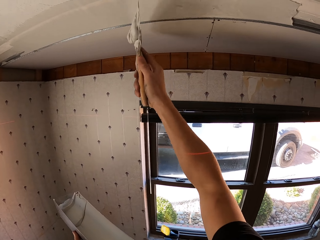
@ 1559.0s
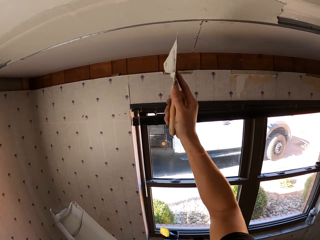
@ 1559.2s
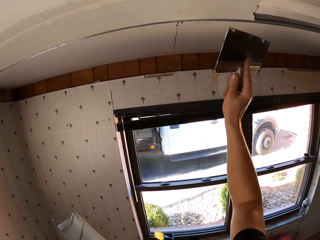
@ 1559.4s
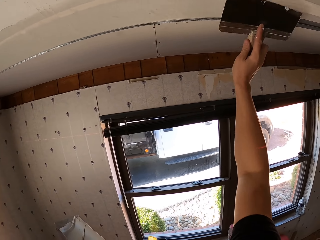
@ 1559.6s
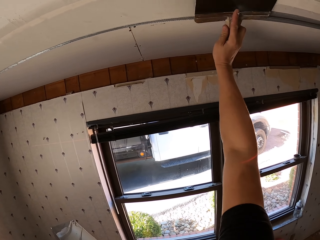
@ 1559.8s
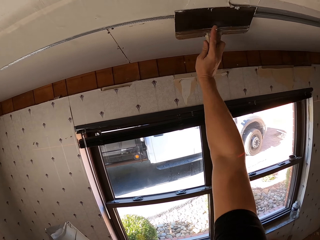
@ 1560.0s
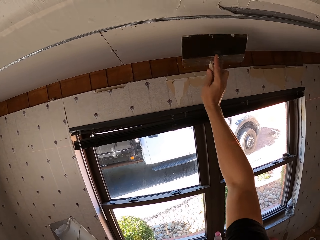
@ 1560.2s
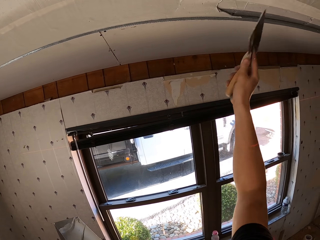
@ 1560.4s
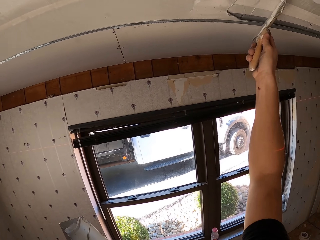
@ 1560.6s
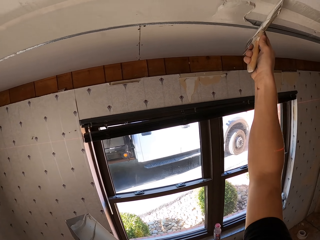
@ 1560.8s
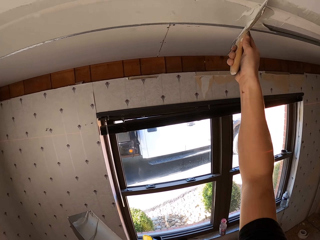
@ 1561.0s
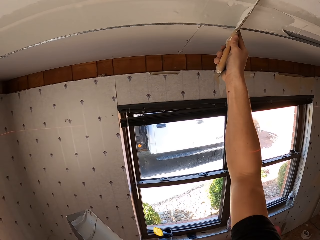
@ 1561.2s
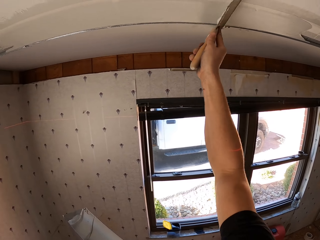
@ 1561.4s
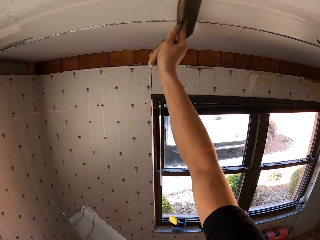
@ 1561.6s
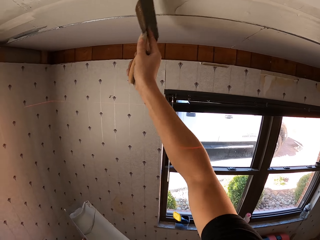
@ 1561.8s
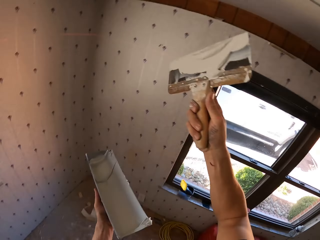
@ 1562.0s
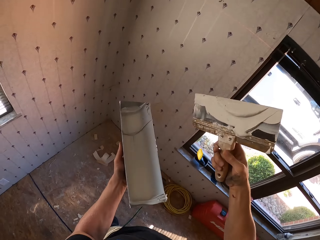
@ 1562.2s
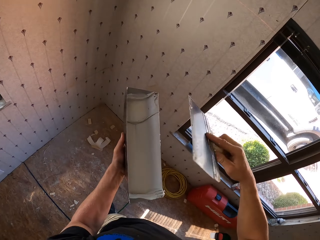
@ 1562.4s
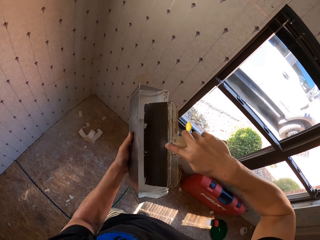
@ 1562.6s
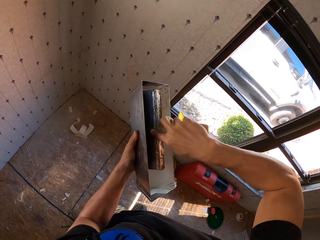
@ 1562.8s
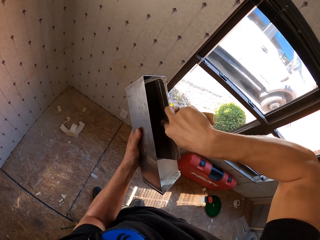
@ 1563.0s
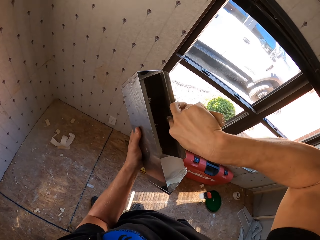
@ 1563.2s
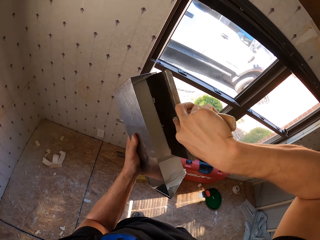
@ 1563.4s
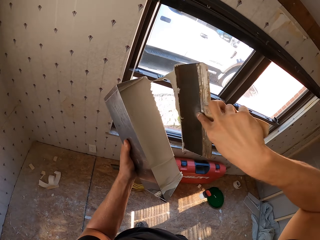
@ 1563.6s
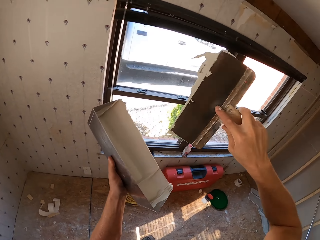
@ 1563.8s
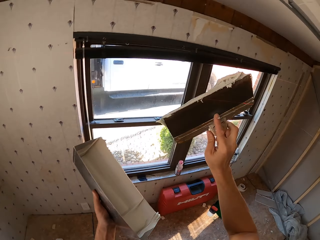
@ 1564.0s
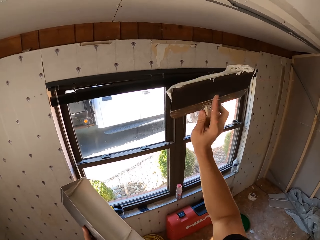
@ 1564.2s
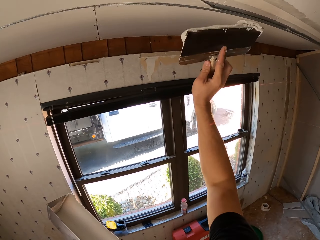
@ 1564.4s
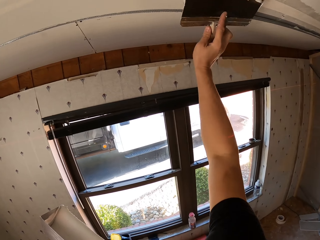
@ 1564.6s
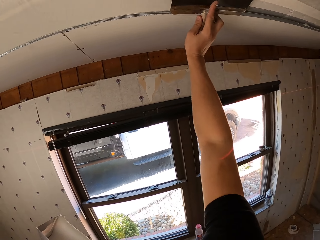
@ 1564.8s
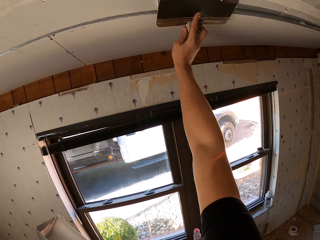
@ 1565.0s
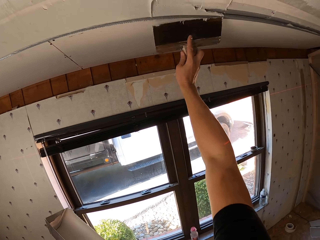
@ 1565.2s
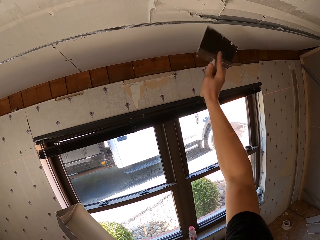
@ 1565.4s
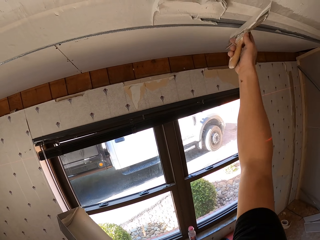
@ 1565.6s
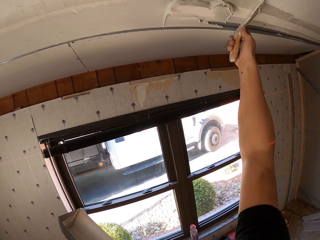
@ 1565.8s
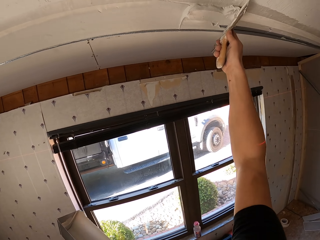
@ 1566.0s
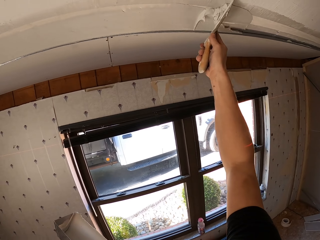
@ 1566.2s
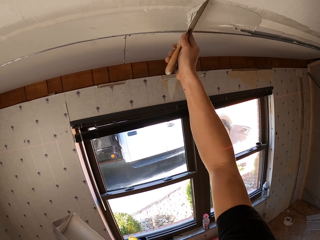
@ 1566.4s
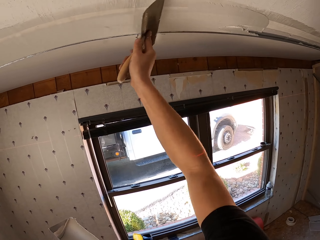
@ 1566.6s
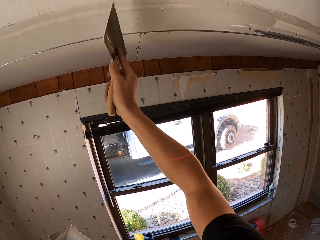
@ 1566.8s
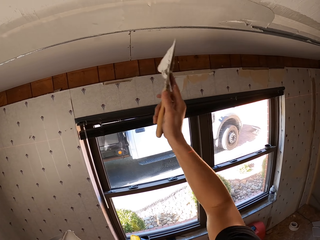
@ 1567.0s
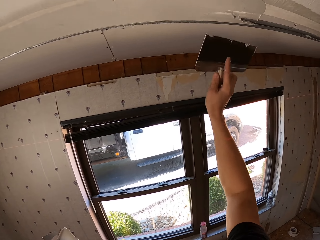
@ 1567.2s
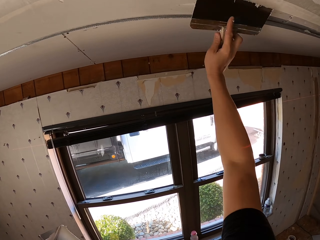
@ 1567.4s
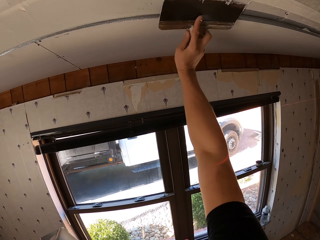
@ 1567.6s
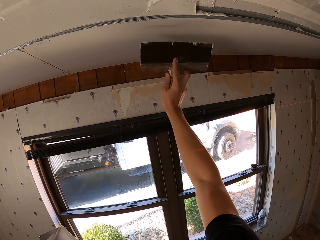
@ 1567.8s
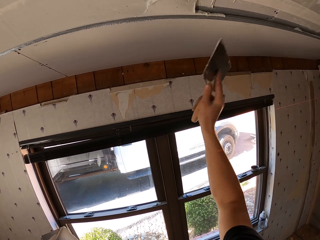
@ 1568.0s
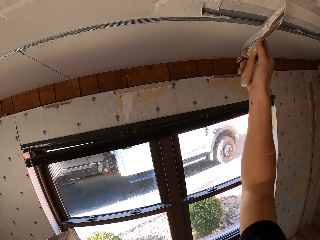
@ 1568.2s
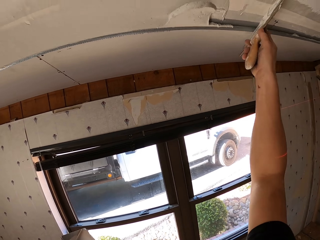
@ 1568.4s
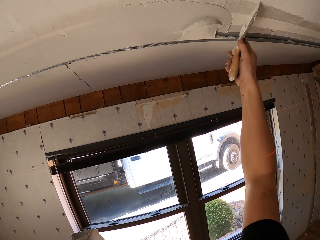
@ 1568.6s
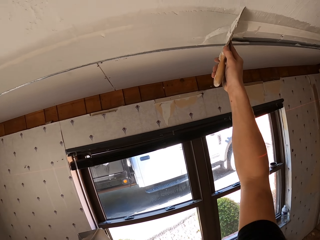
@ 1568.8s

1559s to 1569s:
The camera wearer removes paint from a trowel or scraper. They scoop paint from a container with the scraper. They paint on a slab with the scraper.

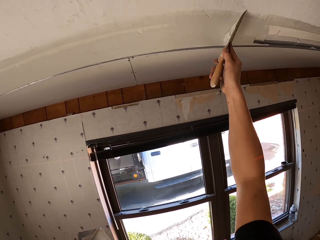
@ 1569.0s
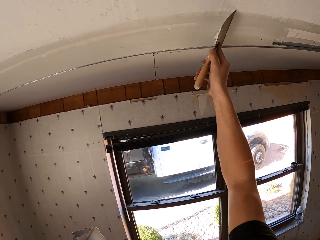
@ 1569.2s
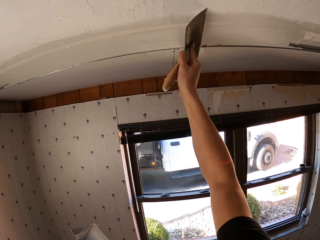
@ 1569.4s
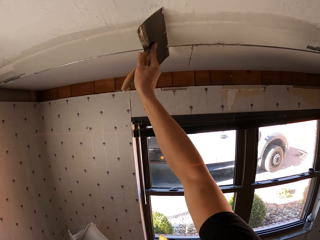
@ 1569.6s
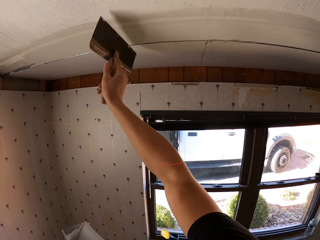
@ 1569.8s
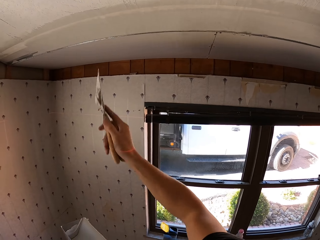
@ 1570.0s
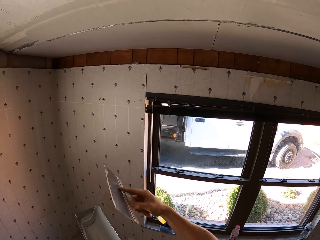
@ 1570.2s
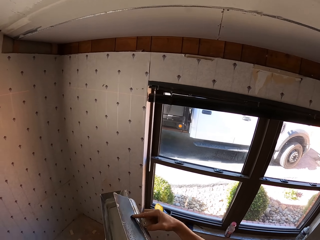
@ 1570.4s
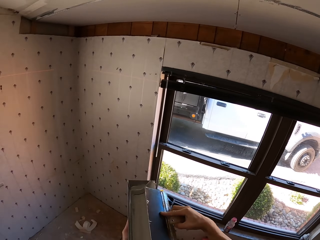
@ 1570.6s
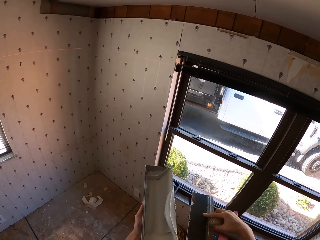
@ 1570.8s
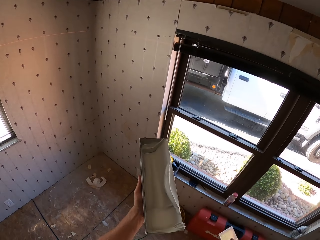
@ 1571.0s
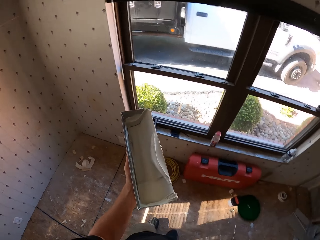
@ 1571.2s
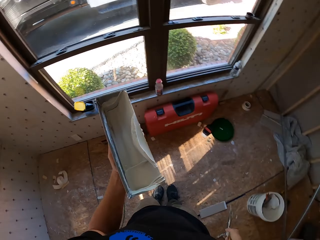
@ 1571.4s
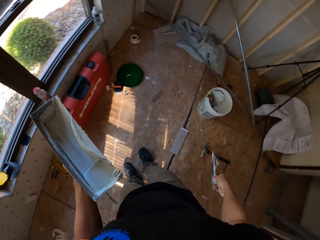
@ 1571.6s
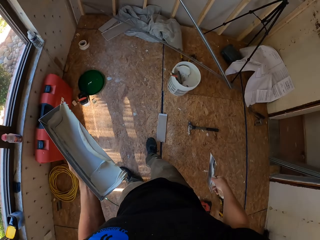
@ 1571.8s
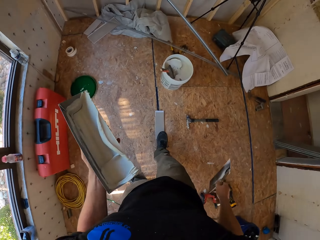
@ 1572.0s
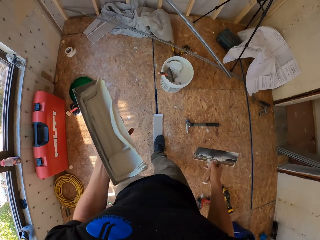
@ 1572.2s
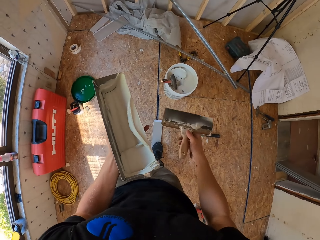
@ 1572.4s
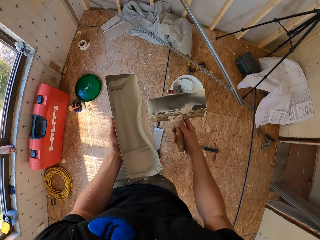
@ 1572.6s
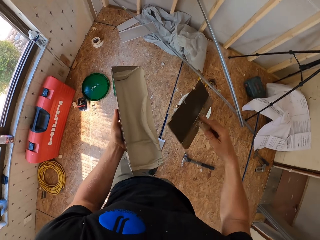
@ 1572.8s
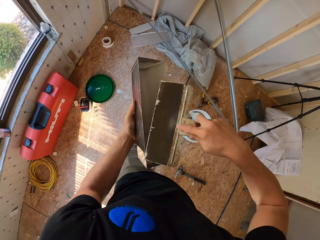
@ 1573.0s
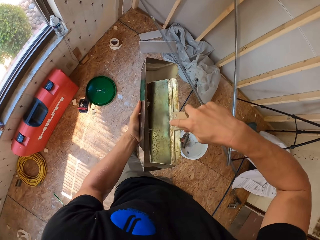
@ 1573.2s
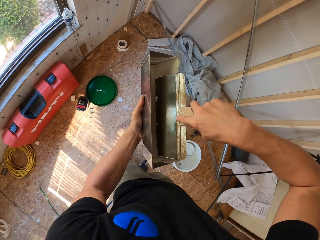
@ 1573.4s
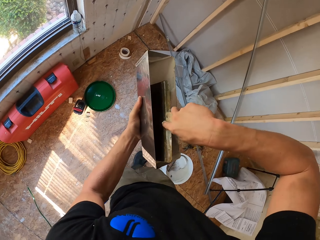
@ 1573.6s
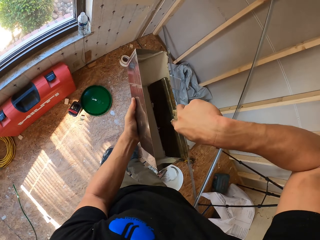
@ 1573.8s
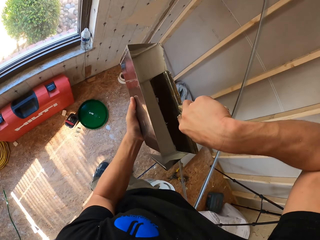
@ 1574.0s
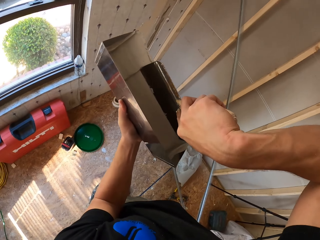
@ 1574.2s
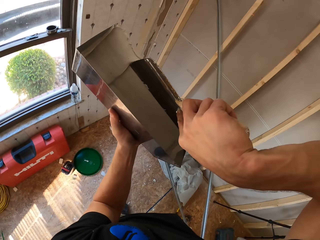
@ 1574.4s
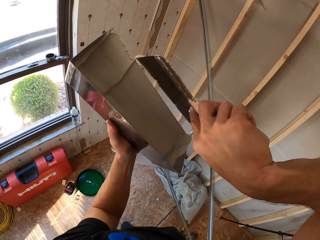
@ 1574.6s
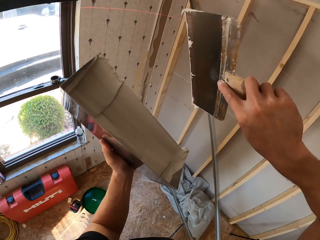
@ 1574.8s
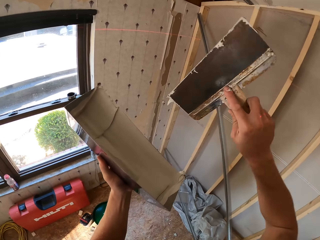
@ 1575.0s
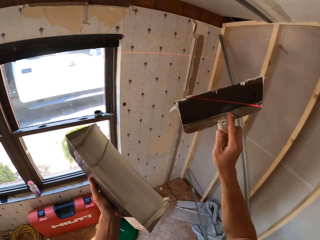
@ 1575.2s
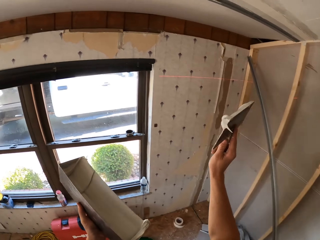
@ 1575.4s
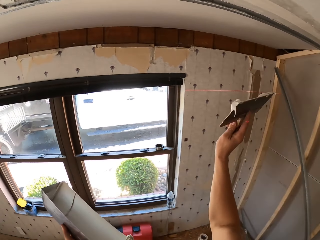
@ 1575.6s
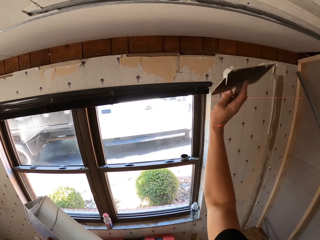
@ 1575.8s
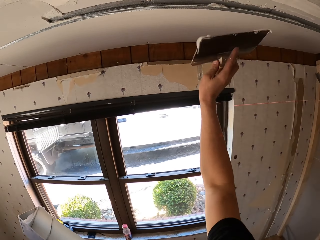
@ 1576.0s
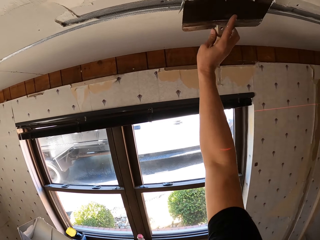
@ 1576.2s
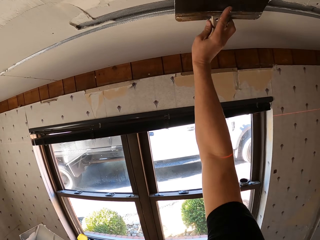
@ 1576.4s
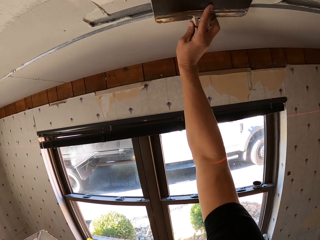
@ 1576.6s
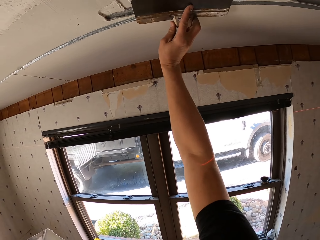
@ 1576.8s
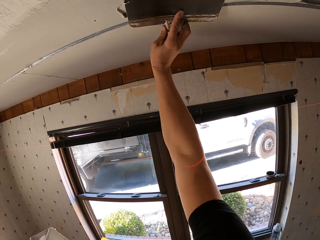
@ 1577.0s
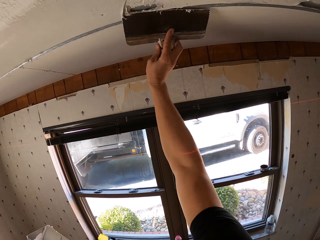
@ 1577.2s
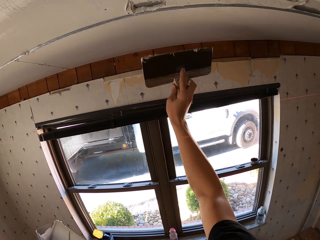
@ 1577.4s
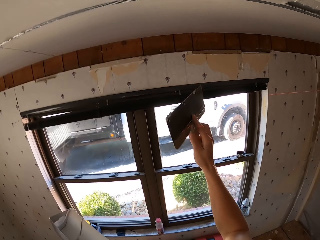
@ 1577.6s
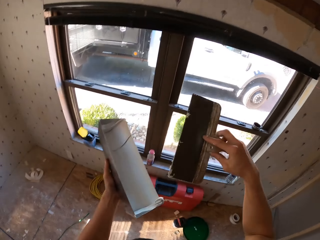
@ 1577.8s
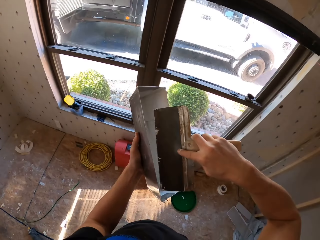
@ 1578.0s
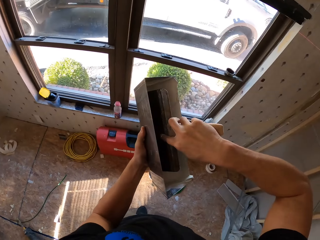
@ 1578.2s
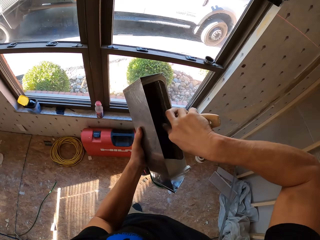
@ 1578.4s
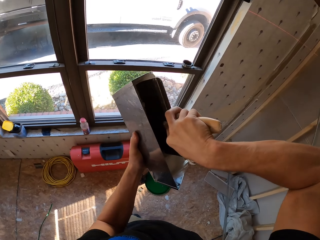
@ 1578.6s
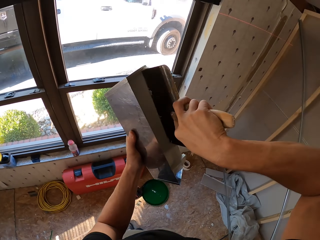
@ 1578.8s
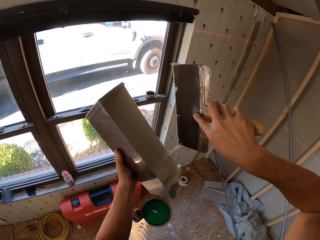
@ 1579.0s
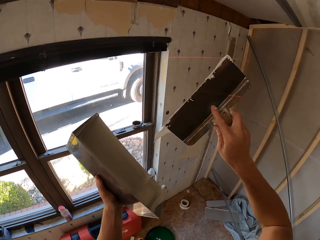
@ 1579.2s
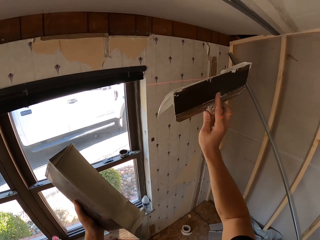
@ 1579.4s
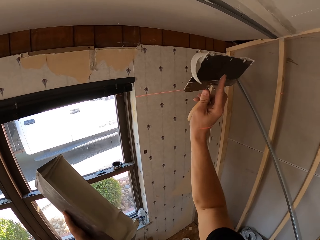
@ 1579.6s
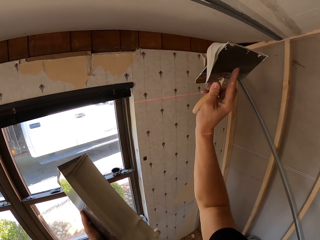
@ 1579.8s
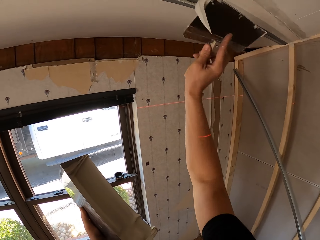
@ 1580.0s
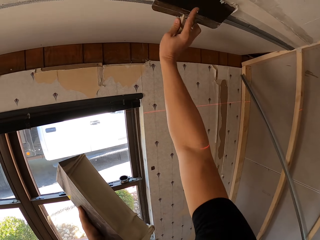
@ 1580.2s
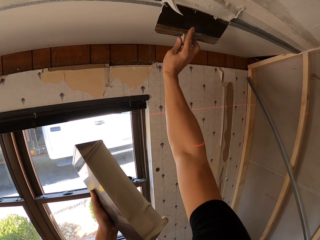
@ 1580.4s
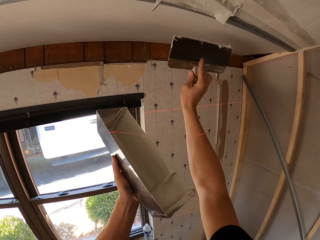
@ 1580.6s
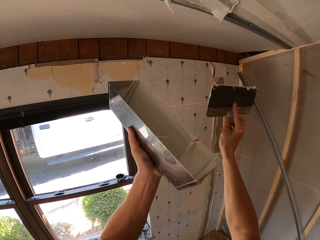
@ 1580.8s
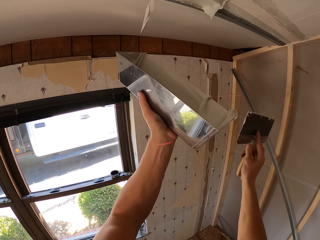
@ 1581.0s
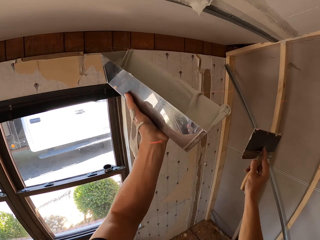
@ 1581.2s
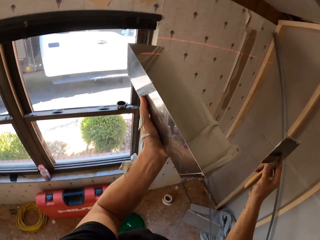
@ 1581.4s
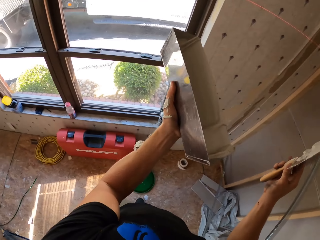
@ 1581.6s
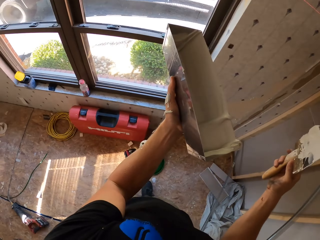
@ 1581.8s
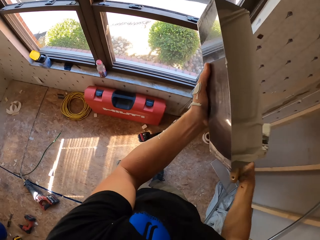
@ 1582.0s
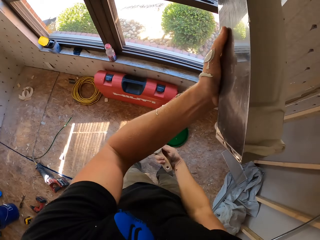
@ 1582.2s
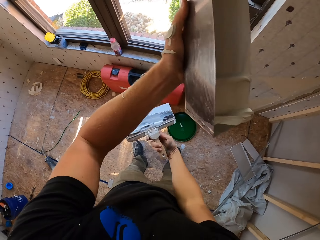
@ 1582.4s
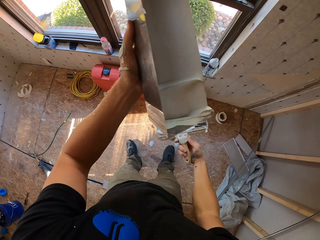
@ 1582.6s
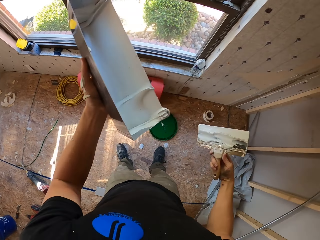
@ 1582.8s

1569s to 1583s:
The camera wearer wipes excess paint from a scraper on a container. They turn around. They carry the paint container and the scraper on the floor. They scoop paint from the container with the scraper on their way. They paint on a slab with the scraper. They scoop paint from the container with the scraper. They paint on the slab with the scraper. They collect excess paint drops from the slab with something.
